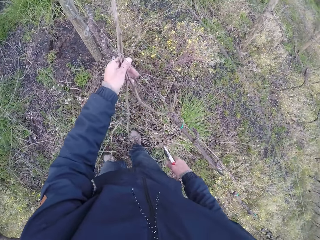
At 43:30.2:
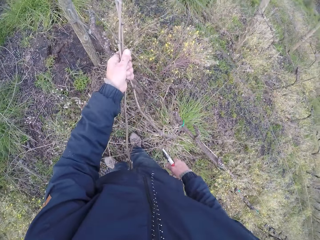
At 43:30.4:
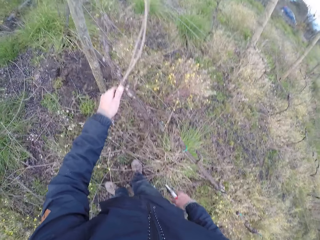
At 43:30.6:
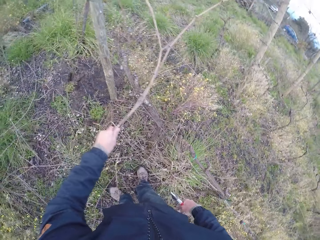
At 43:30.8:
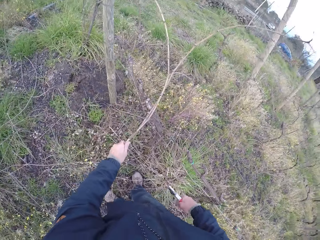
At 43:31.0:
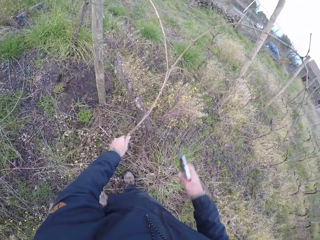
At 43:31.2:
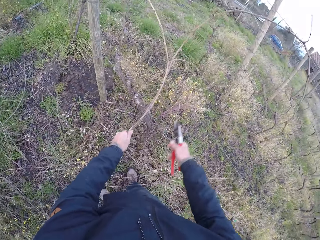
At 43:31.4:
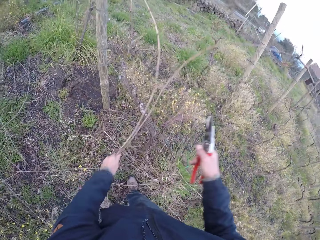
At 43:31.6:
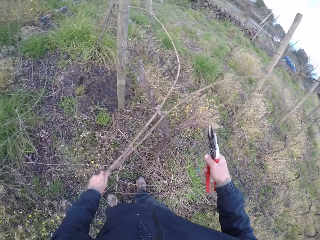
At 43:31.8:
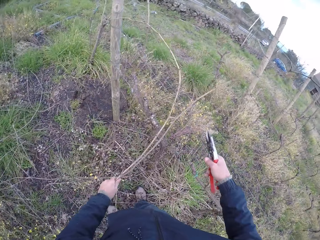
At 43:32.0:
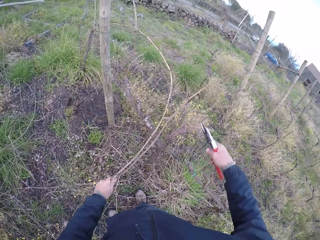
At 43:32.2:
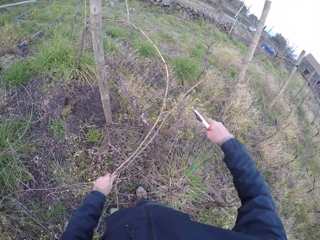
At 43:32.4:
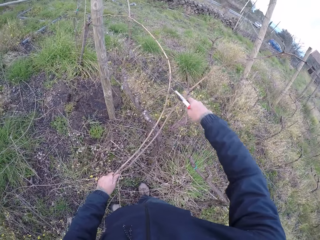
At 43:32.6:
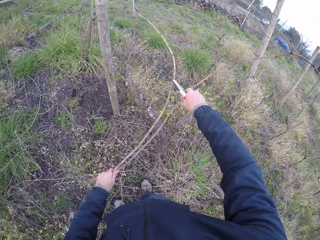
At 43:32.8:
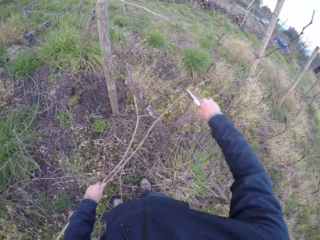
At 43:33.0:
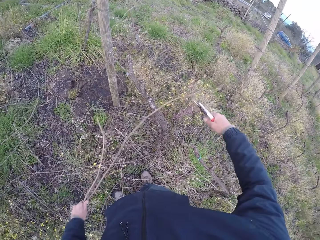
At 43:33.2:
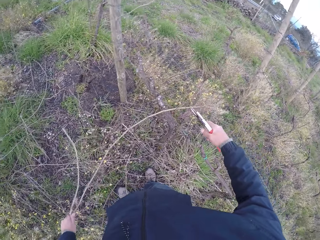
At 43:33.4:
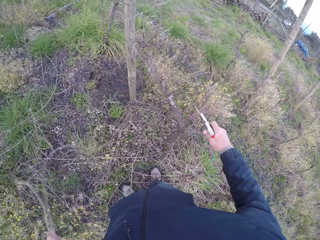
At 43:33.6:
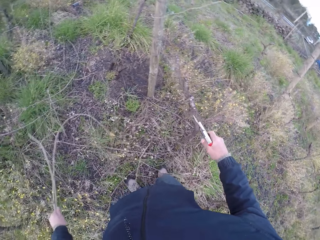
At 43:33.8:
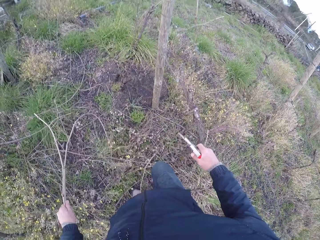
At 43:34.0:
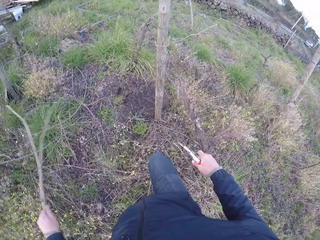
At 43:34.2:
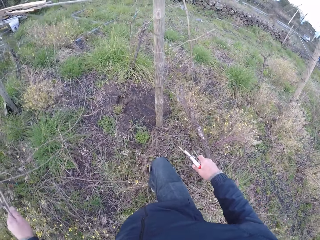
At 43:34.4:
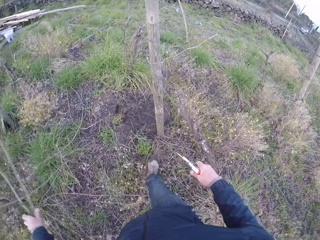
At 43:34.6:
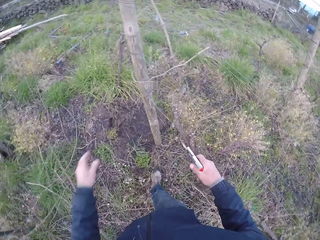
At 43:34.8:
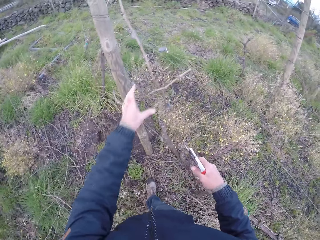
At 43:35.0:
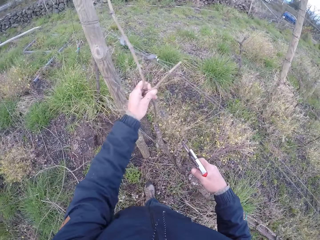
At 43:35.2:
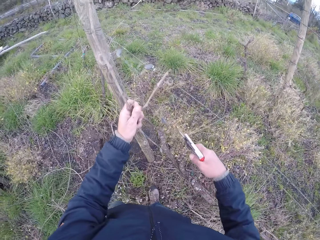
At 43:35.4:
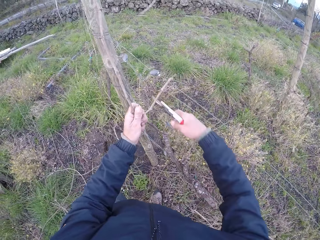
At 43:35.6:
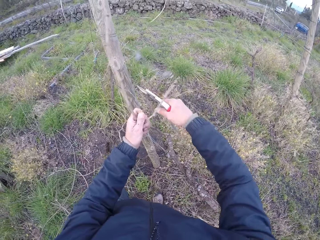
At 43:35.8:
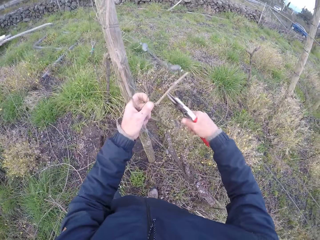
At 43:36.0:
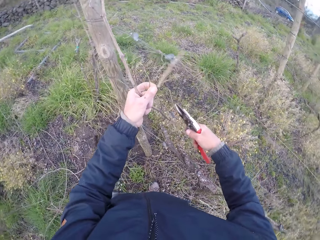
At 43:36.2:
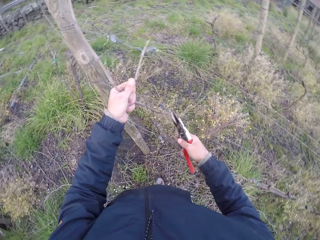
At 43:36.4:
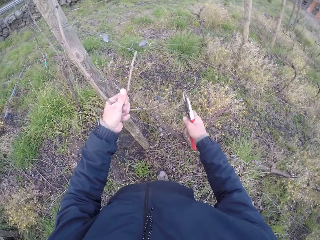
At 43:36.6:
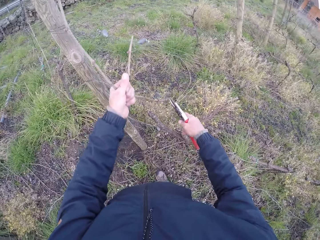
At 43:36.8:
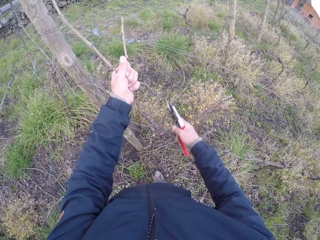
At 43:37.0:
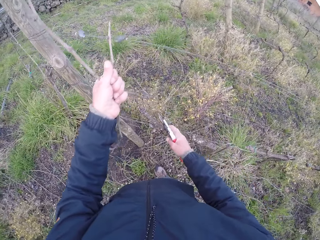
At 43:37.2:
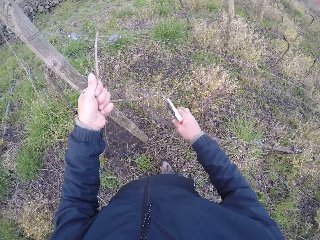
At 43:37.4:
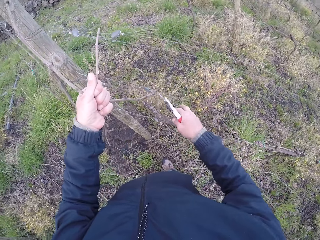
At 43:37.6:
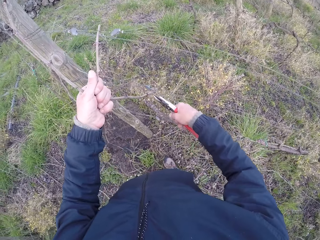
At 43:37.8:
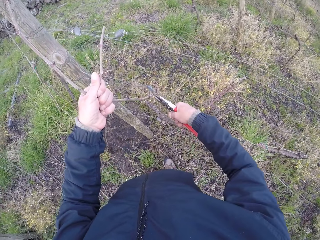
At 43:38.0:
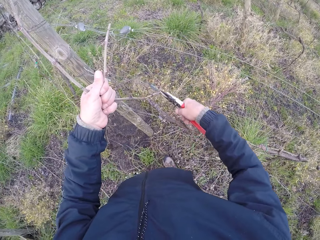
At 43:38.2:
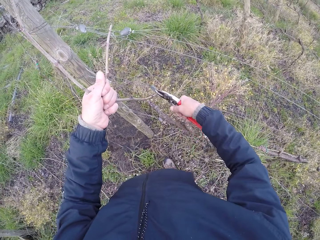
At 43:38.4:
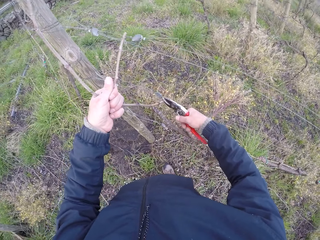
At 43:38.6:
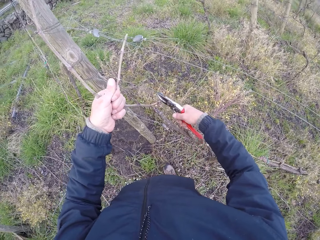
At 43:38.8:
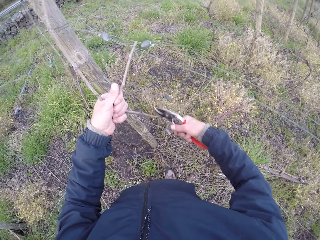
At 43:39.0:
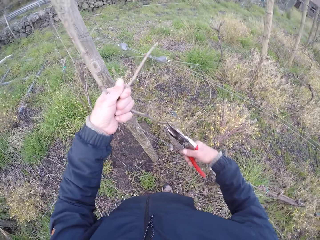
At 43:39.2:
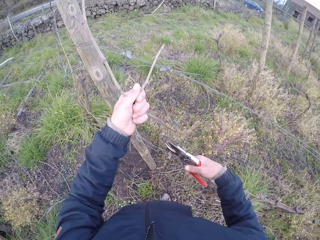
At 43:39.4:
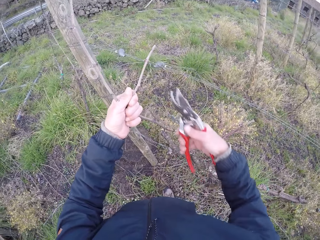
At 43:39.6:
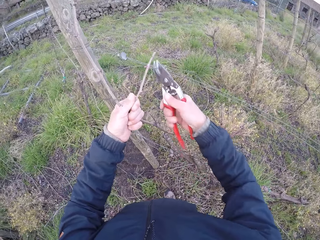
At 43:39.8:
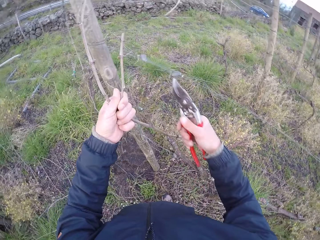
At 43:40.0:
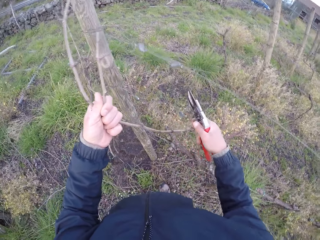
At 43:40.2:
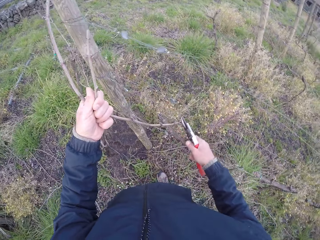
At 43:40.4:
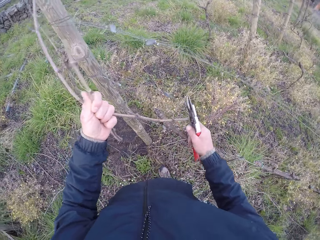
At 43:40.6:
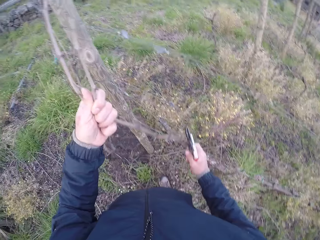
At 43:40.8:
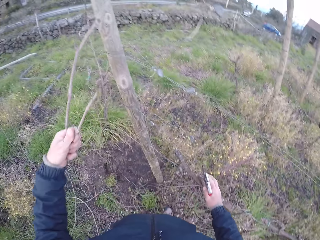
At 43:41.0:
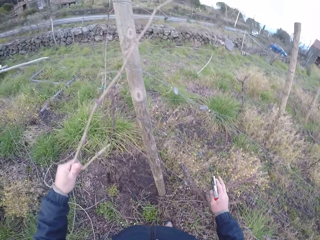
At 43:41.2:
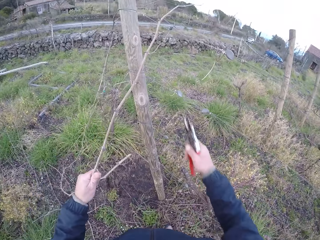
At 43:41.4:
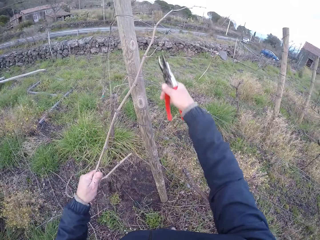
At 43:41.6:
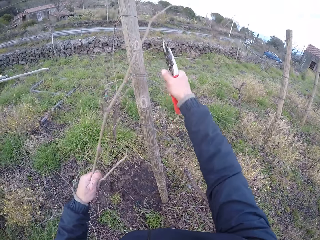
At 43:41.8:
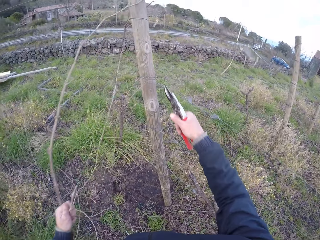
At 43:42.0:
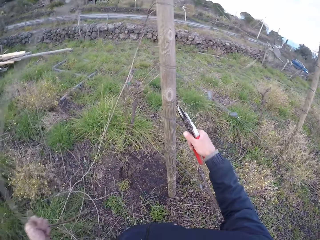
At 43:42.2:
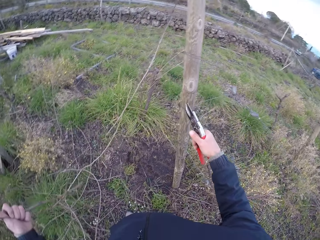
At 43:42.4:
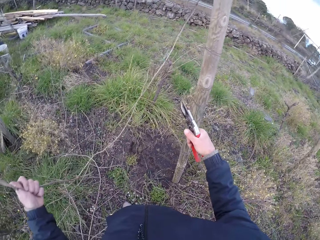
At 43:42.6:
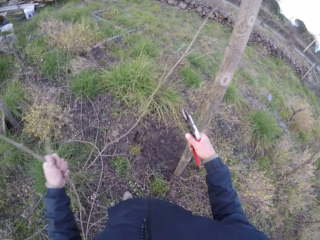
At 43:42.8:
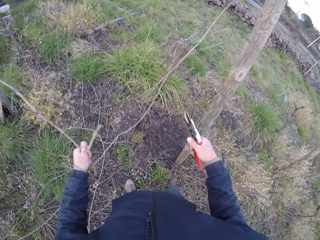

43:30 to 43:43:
The camera wearer pulls the sticks with the left hand. He cuts off branches with the pair of secateurs or pliers in his right hand. He drops the sticks on the ground with the left hand. He pulls the sticks with the left hand. He cuts the stick with the pliers in the right hand.

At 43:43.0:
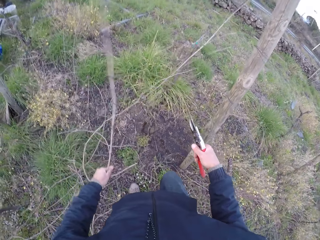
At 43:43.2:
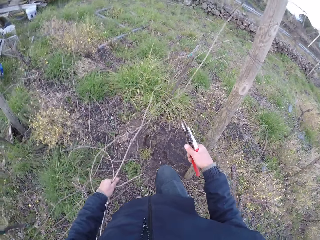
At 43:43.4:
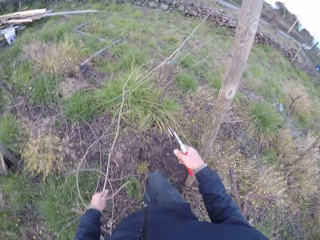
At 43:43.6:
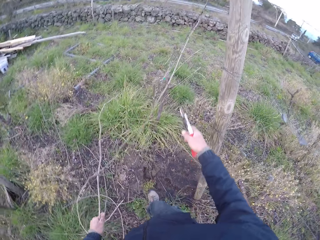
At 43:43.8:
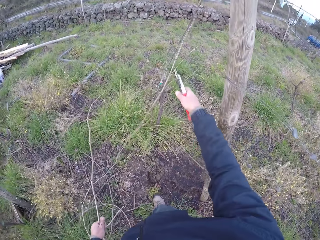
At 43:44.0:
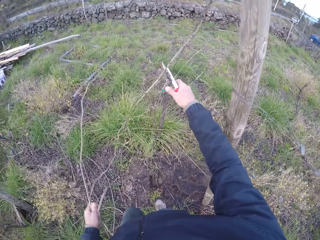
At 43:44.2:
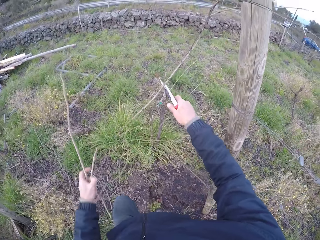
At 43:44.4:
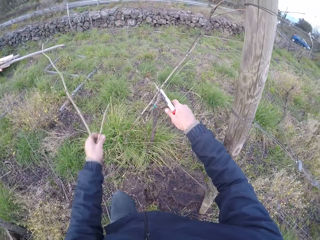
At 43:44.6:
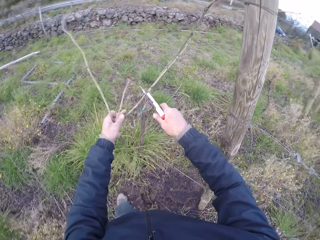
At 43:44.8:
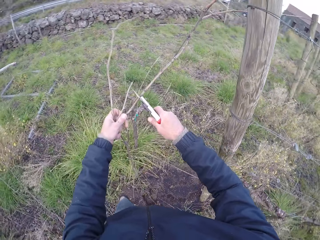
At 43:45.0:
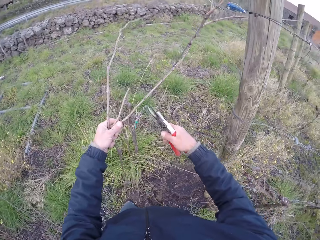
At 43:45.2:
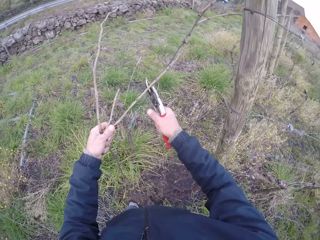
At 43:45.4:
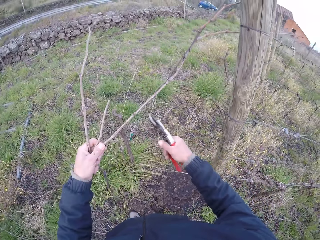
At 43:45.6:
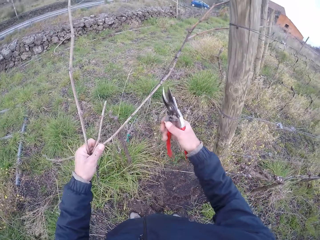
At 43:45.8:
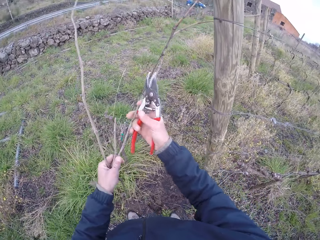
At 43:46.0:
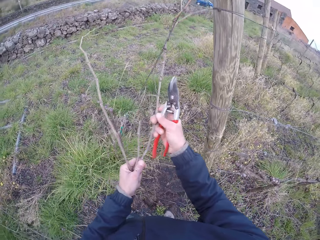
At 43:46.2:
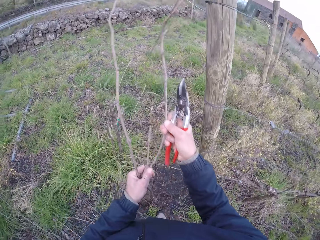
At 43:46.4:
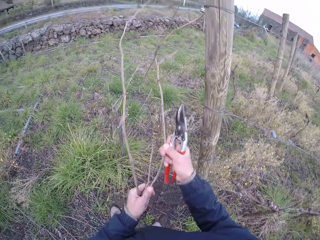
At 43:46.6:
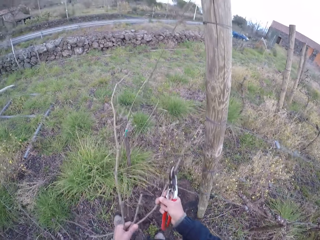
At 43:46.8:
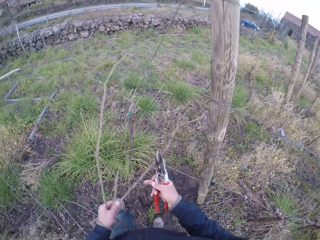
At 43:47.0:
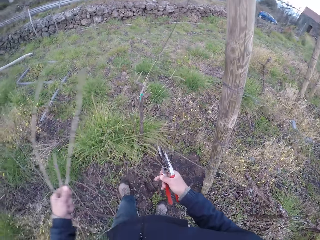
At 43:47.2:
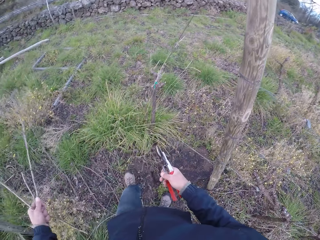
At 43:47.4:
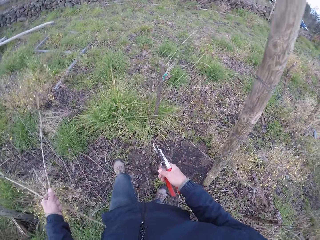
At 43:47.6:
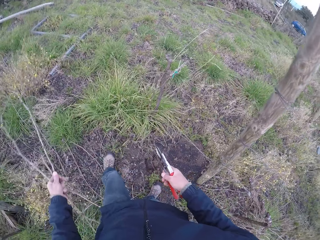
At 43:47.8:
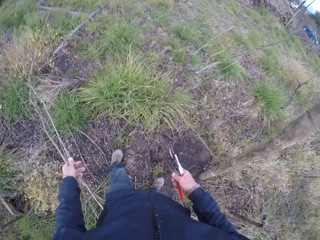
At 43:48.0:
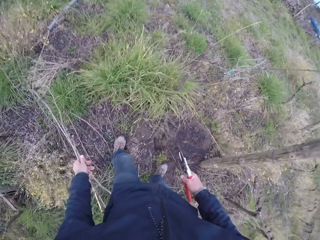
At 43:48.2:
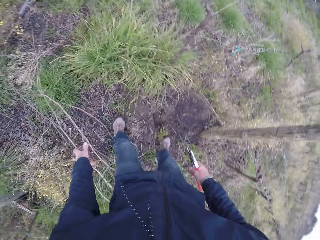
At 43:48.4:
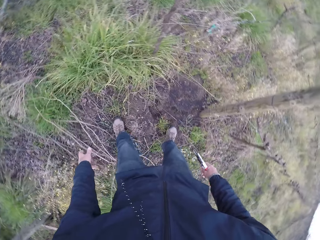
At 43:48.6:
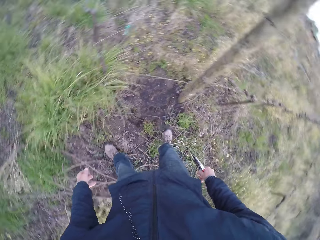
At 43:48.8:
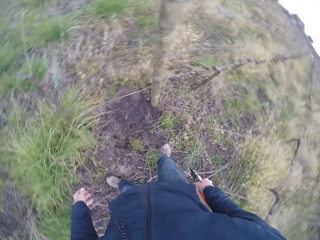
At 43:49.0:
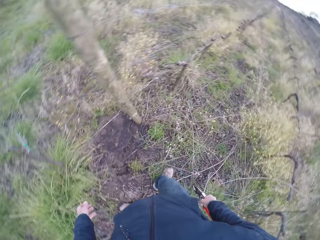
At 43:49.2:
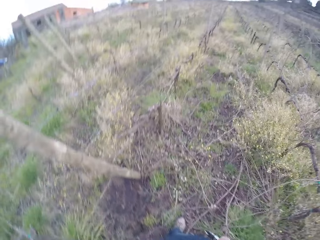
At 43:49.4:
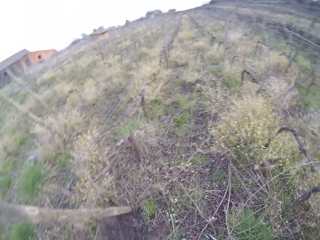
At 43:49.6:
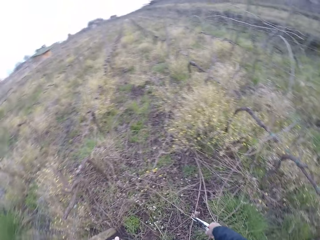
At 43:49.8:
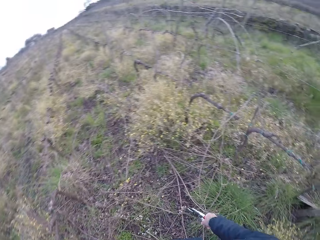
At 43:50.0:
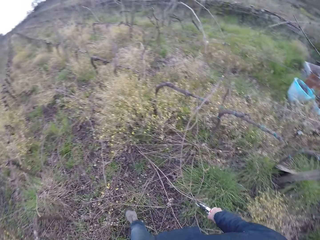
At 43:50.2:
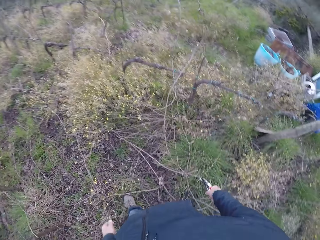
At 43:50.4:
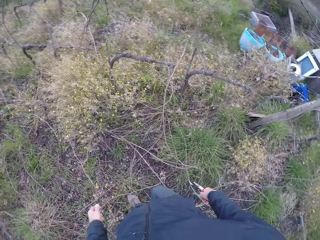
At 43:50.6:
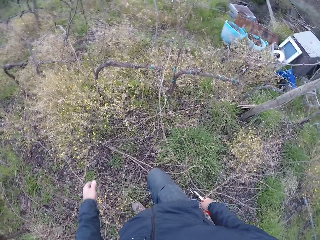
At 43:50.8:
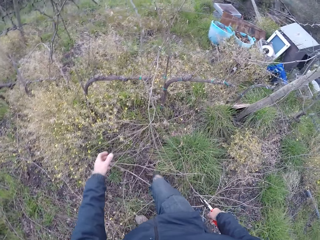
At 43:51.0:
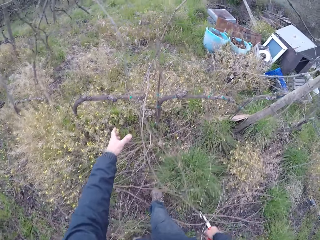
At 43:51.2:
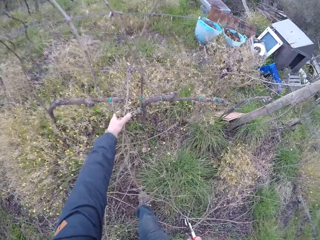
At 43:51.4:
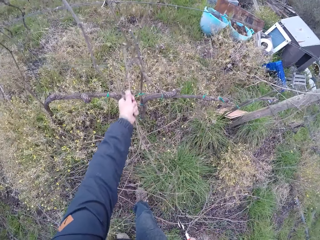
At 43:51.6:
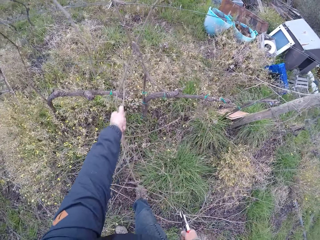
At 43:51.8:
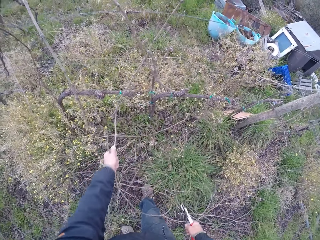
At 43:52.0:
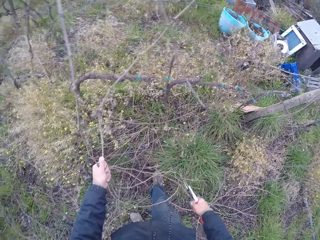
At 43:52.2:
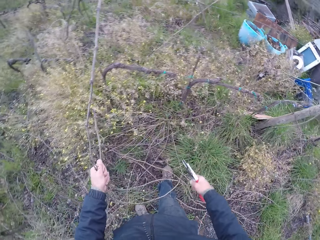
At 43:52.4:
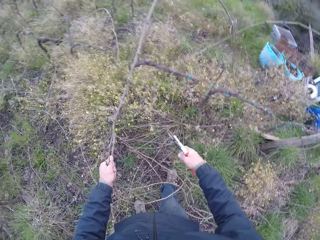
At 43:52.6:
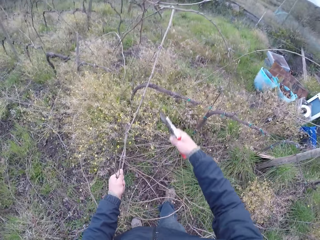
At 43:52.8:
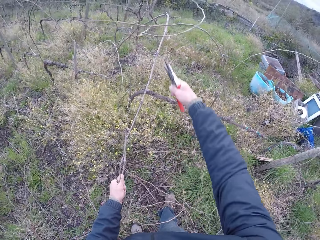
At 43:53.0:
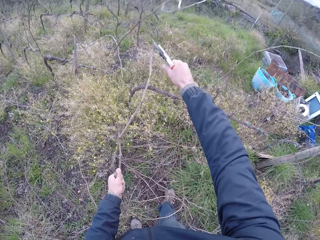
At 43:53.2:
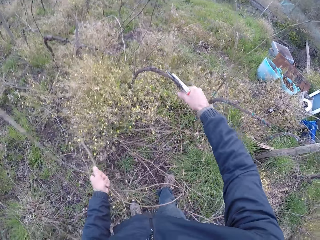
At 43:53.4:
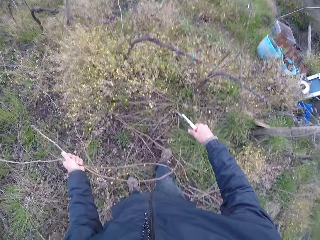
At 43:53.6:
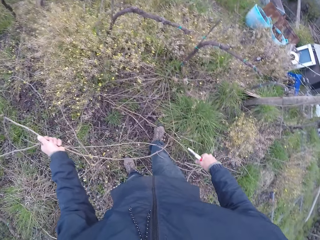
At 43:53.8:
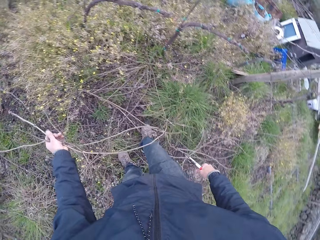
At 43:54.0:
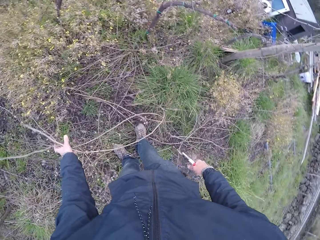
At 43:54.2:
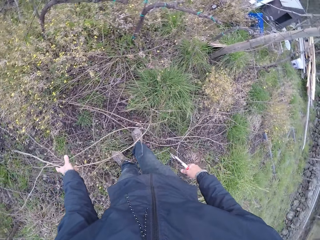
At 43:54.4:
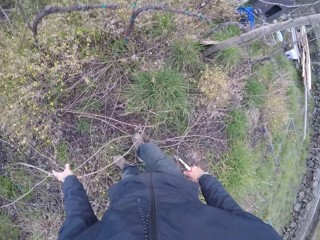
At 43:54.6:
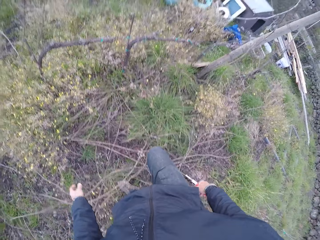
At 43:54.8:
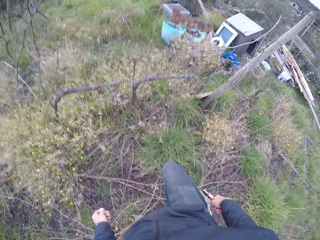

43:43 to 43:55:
The camera wearer pulls the sticks with both hands. He drops the branches in his left hand on the floor. He looks around. He pulls the sticks with the left hand. He holds a branch with his left hand. He cuts off branches with the pair of secateurs in his right hand.
